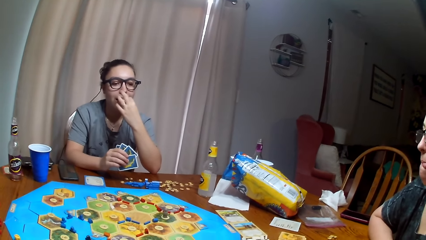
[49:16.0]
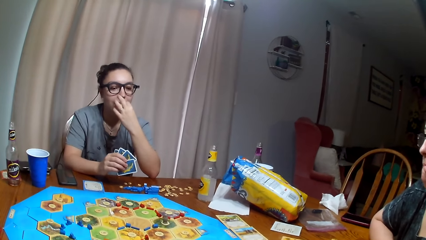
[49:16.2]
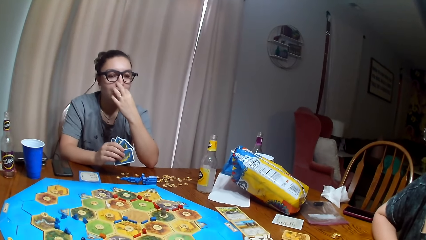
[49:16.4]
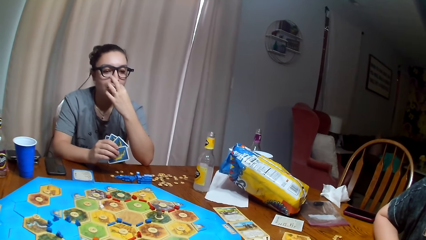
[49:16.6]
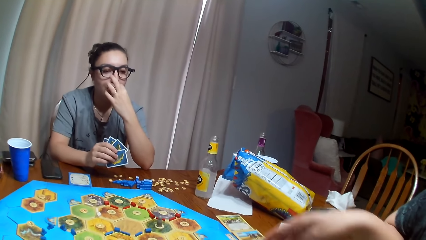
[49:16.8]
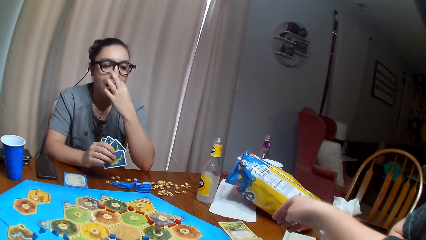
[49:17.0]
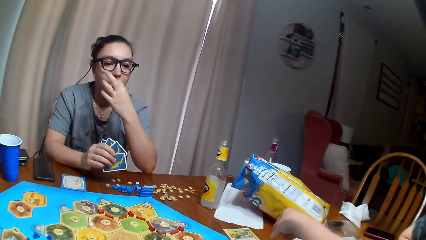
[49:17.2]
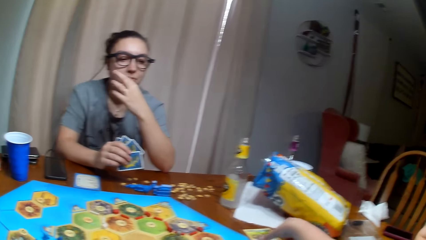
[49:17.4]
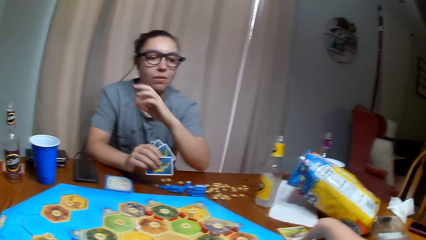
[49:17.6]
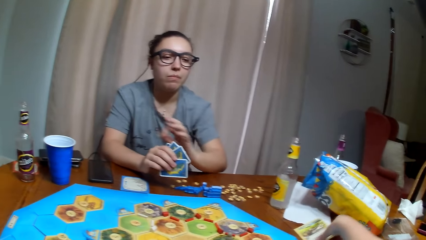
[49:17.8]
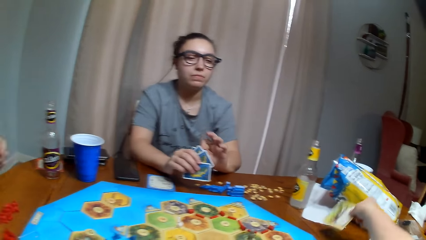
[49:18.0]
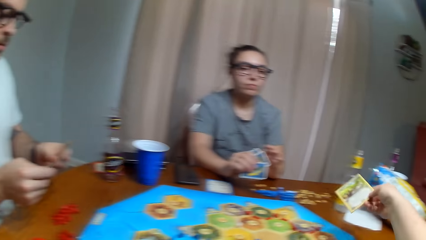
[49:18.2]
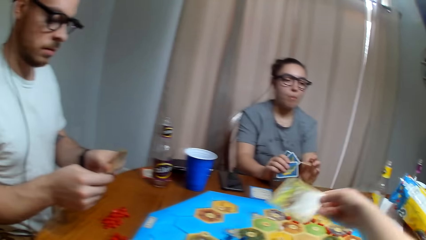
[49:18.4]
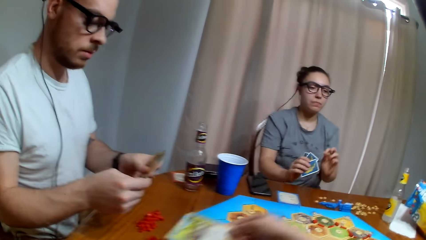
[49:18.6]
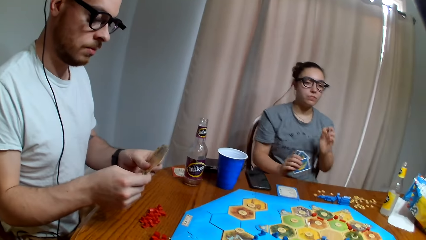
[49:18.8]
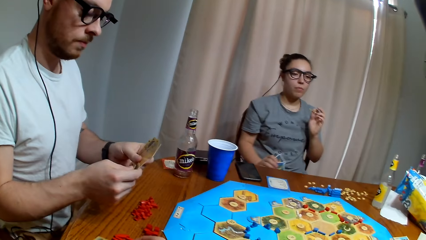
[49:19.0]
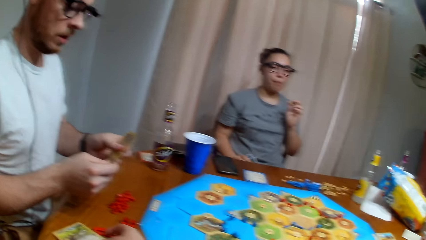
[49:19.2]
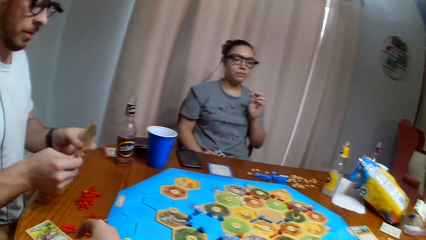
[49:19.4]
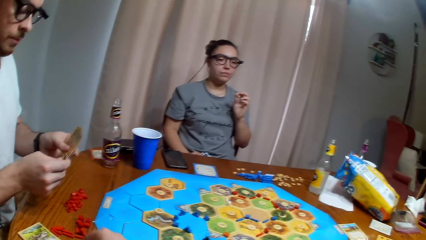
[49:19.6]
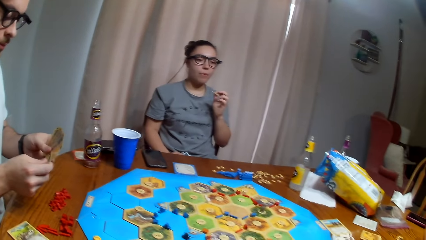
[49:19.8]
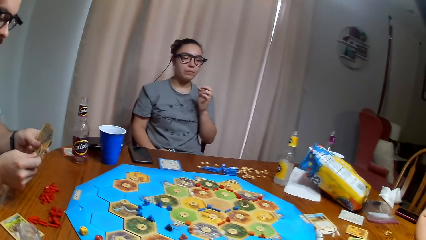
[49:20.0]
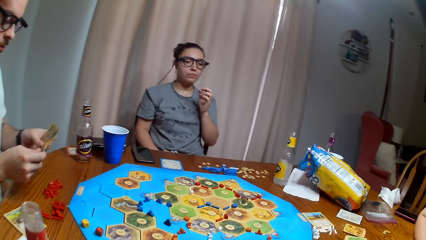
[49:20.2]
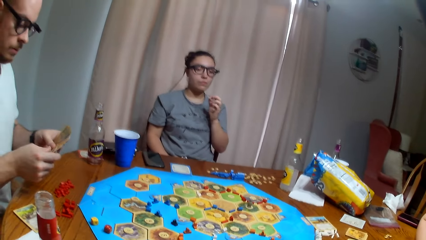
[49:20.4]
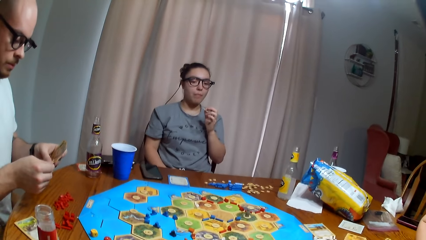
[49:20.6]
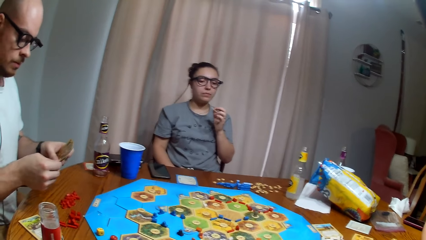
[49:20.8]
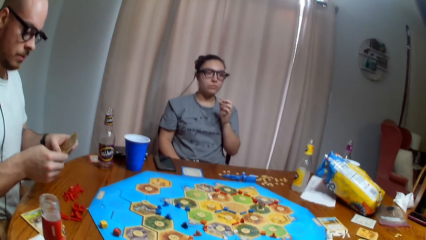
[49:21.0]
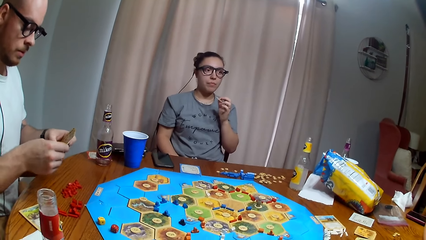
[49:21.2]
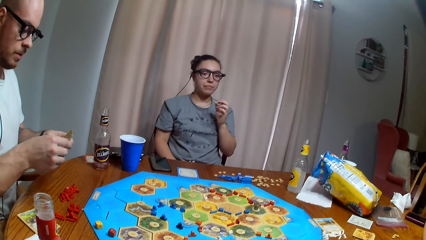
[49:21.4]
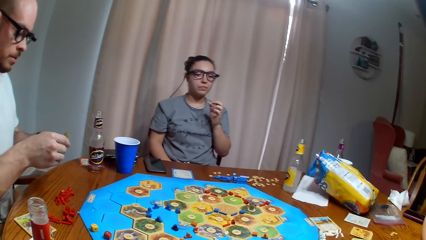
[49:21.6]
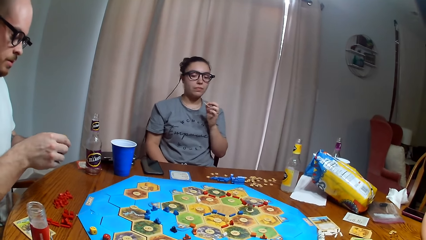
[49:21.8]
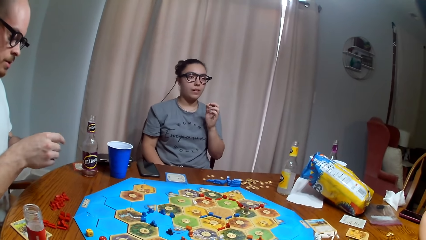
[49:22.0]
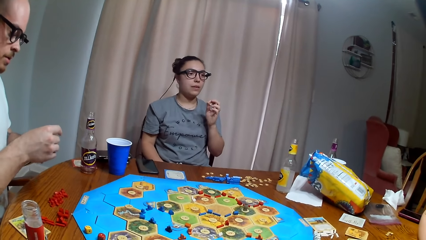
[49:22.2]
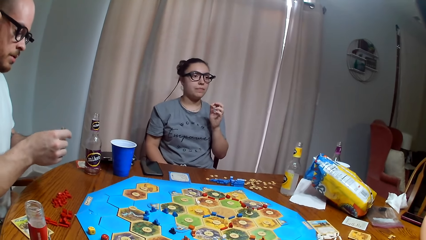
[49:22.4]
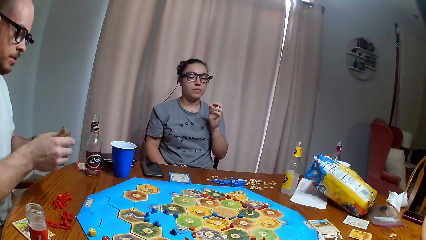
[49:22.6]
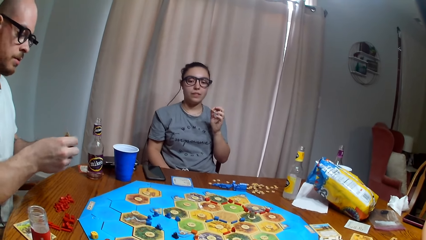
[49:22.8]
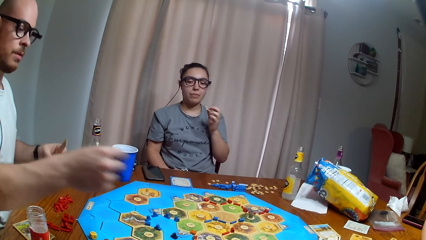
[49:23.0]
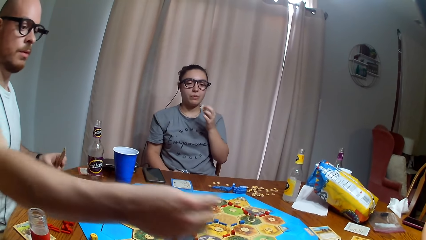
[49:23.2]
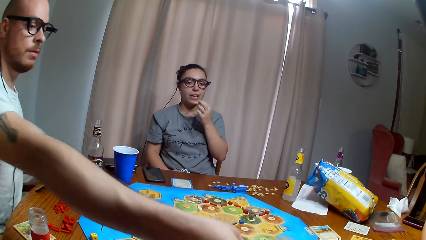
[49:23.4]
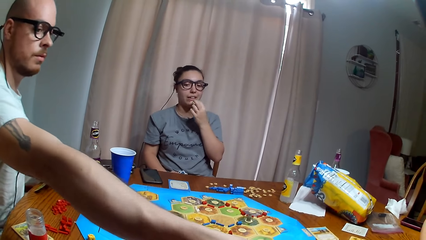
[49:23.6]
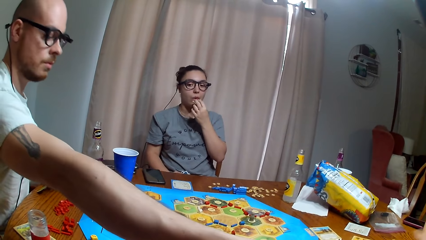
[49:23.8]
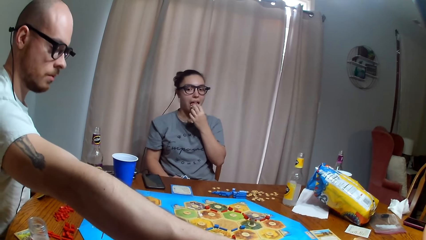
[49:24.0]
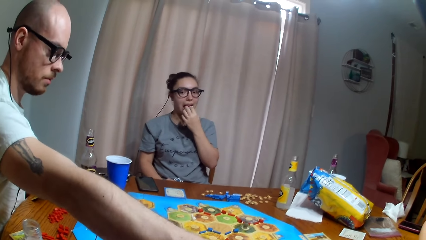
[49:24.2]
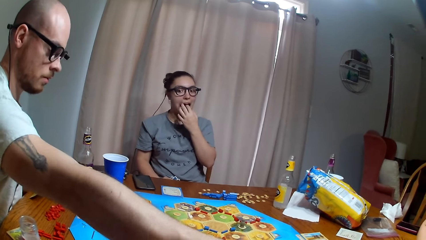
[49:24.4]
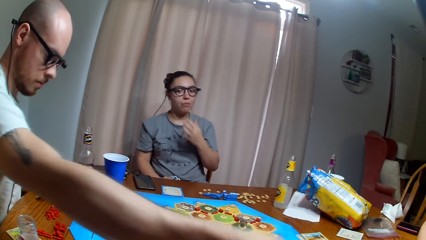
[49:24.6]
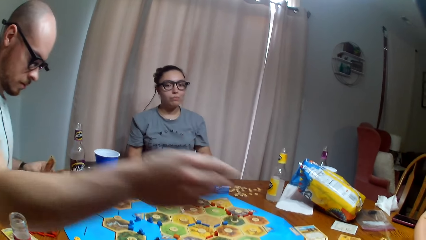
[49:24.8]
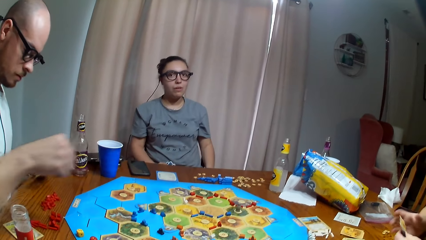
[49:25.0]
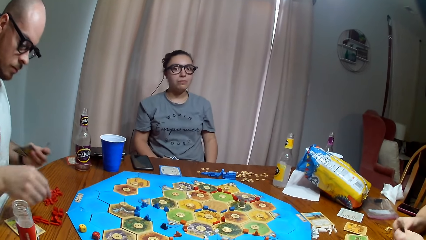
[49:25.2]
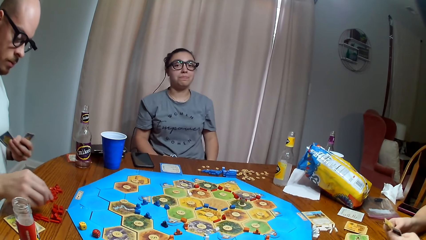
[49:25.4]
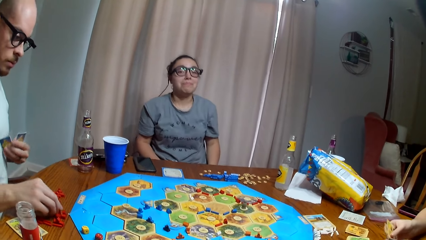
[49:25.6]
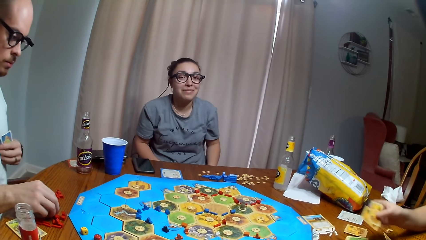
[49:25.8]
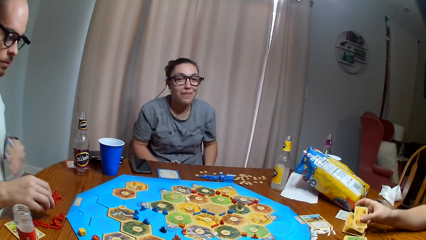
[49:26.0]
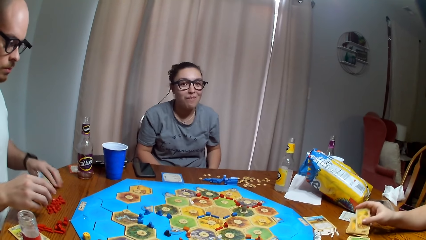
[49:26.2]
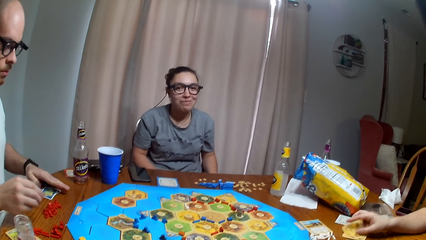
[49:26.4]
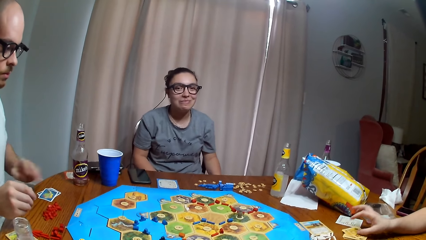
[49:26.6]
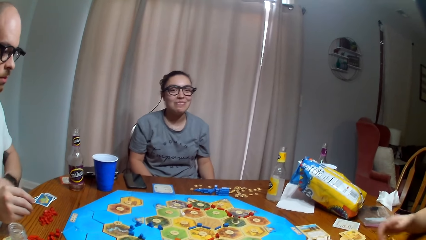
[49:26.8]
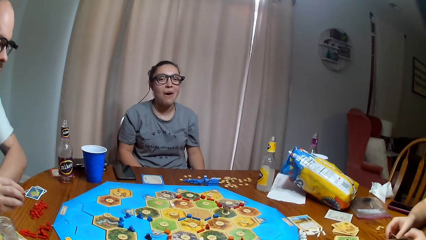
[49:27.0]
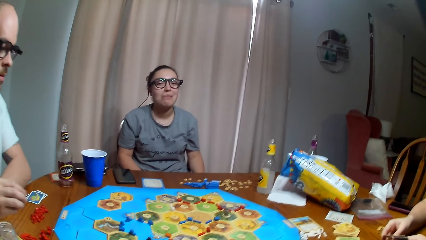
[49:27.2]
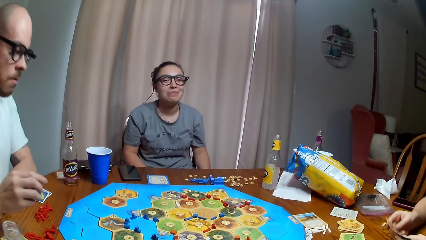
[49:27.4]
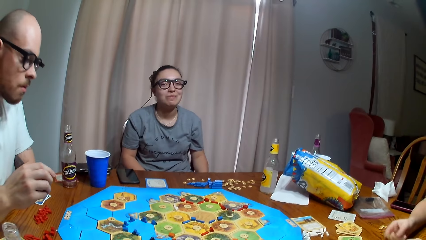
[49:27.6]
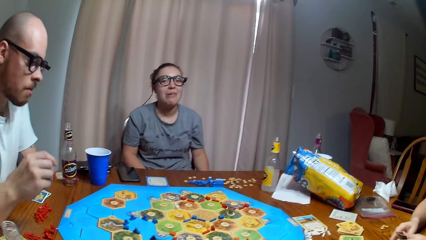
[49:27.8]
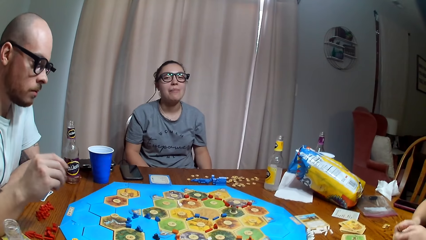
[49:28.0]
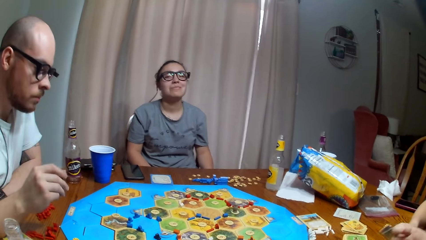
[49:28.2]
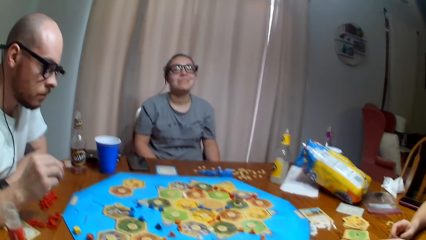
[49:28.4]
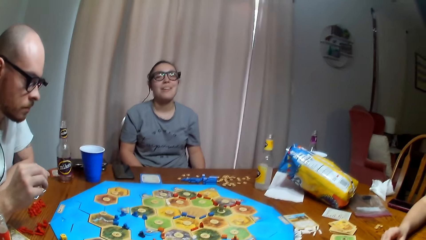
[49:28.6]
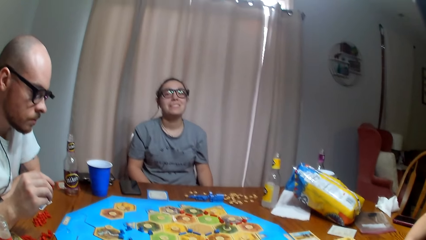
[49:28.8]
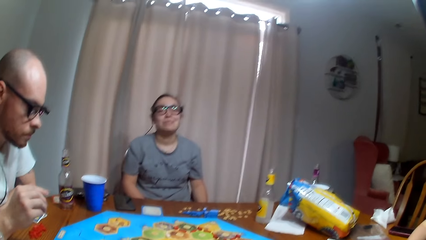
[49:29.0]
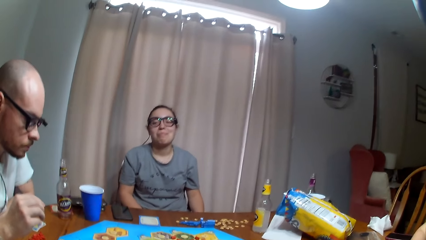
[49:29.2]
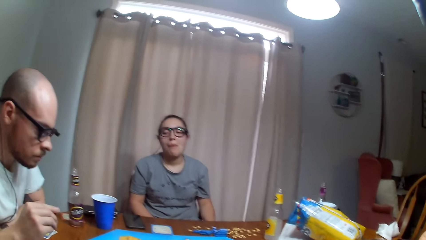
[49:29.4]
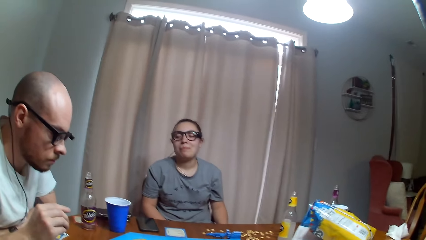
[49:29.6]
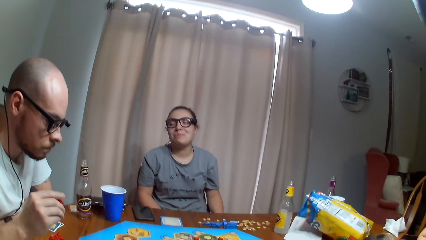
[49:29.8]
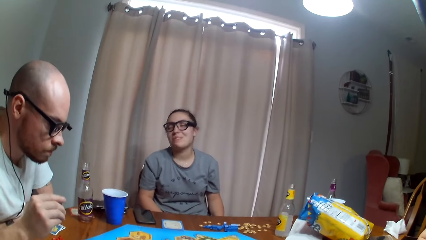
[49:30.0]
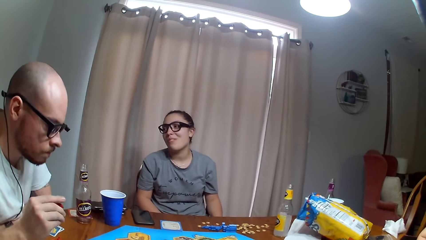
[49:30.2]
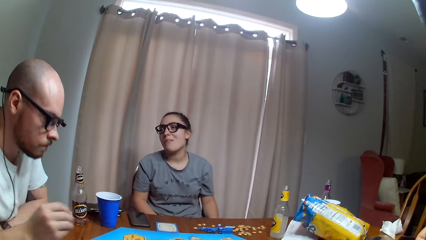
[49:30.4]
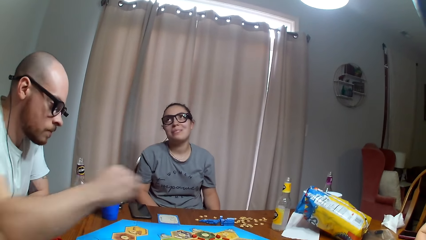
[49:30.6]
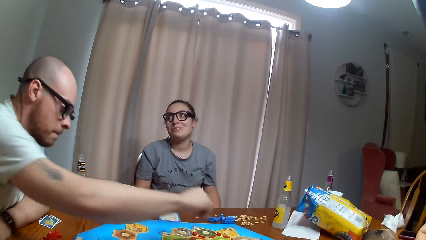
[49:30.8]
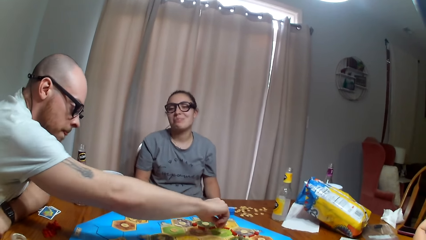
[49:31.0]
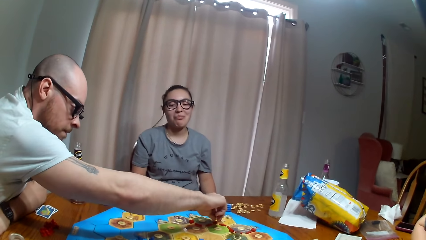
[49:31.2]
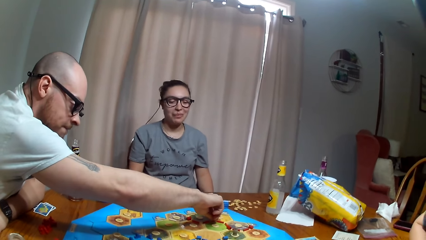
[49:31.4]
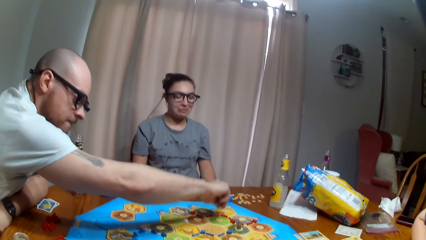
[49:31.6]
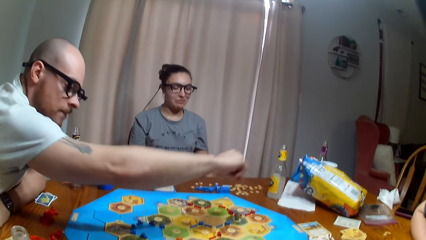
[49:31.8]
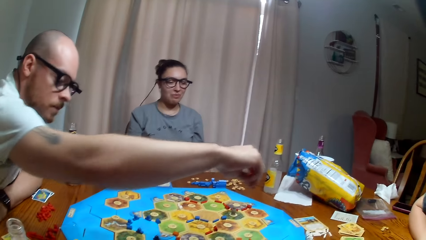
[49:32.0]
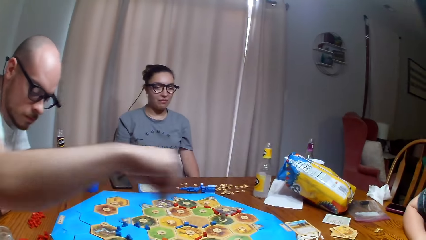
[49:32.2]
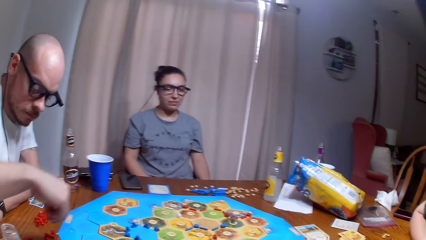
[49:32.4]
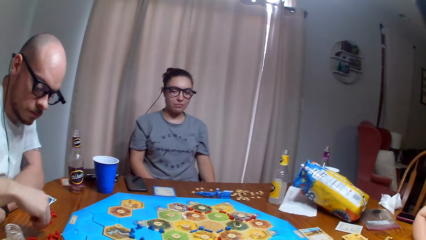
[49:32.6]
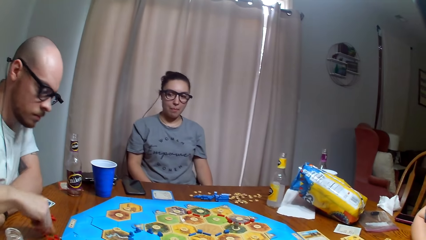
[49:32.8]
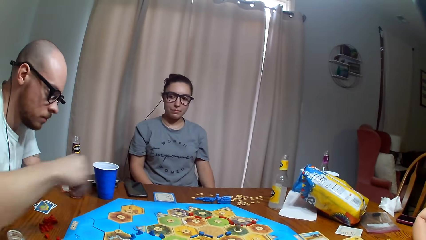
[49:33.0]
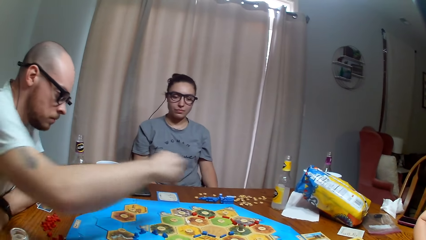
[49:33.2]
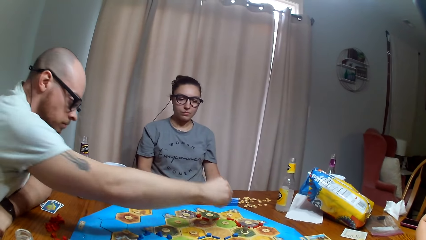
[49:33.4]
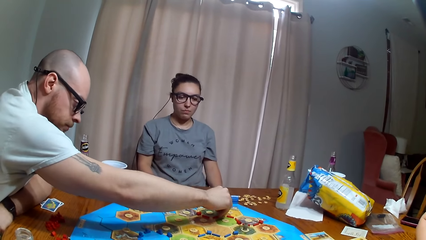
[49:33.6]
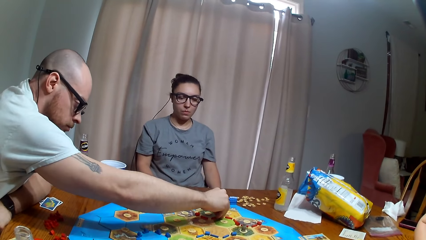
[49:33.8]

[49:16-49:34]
The camera wearer picks the card. A man exchanges cards with a woman. The man gives the woman the cards. The camera wearer plays the tabletop board game. A person dialogues with another person. The man picks something. The woman puts the cards down. The man arranges something in the board.
